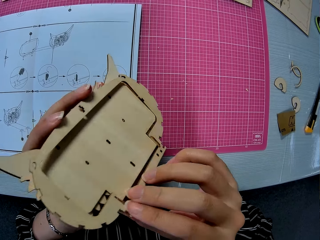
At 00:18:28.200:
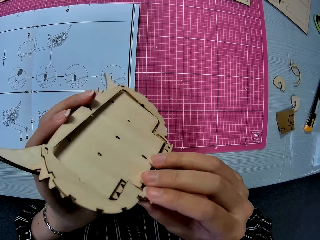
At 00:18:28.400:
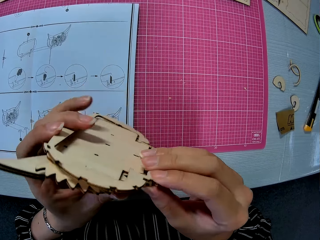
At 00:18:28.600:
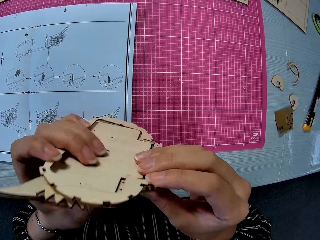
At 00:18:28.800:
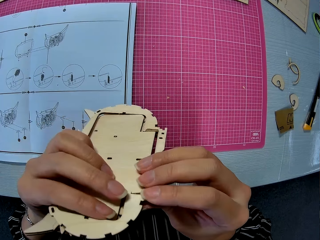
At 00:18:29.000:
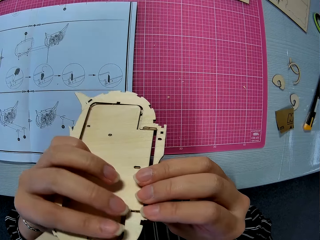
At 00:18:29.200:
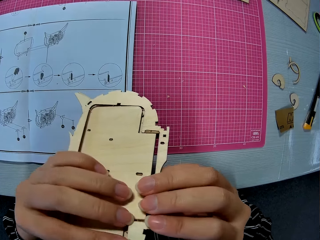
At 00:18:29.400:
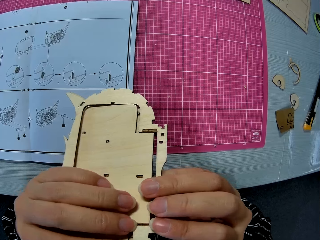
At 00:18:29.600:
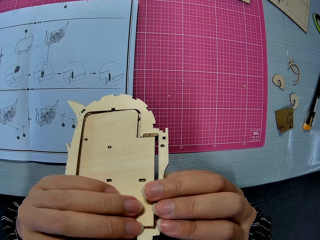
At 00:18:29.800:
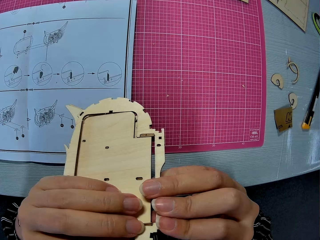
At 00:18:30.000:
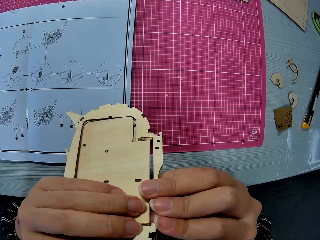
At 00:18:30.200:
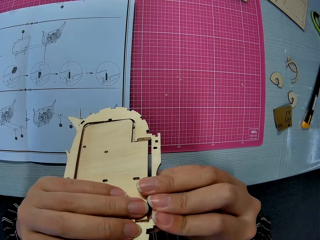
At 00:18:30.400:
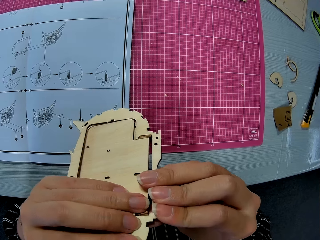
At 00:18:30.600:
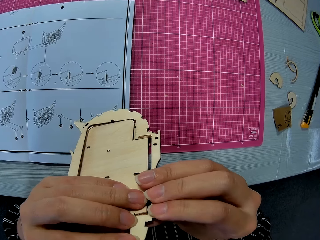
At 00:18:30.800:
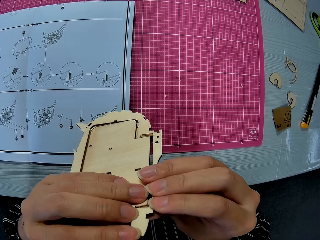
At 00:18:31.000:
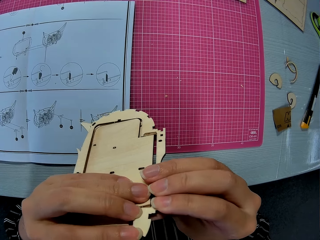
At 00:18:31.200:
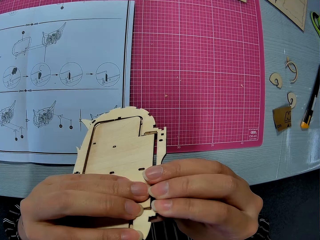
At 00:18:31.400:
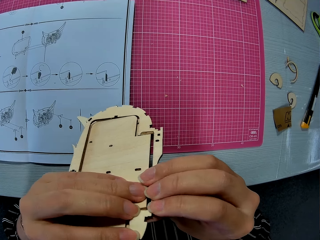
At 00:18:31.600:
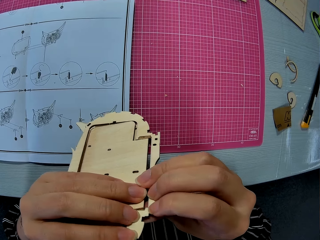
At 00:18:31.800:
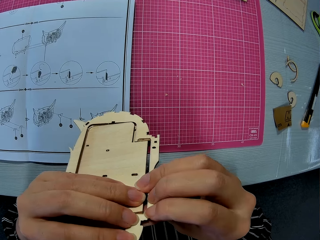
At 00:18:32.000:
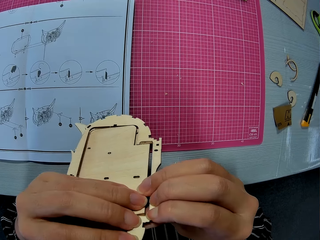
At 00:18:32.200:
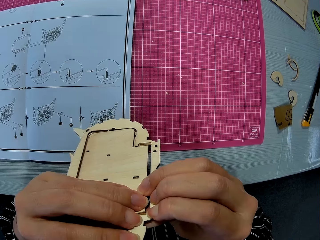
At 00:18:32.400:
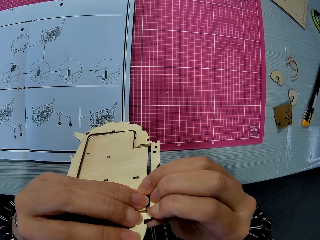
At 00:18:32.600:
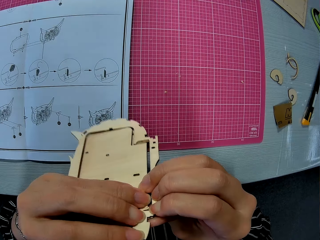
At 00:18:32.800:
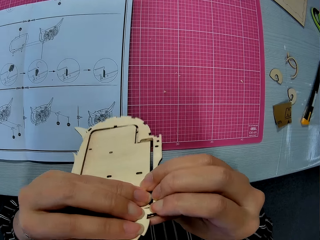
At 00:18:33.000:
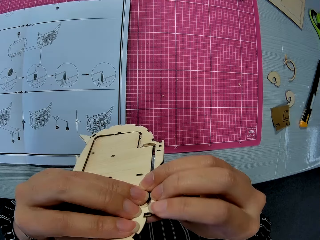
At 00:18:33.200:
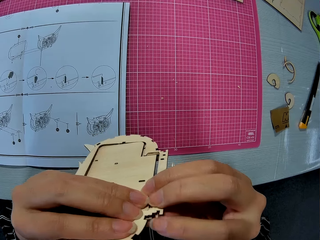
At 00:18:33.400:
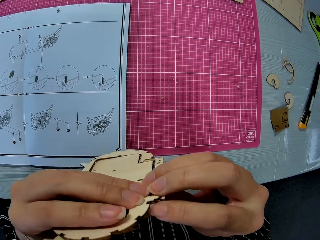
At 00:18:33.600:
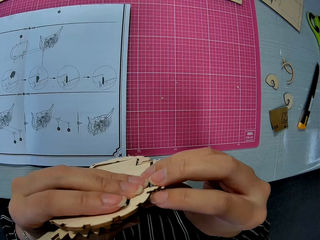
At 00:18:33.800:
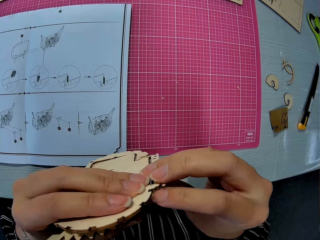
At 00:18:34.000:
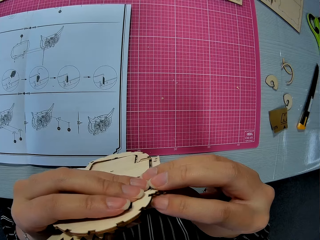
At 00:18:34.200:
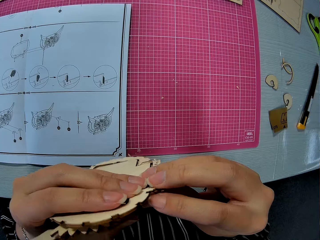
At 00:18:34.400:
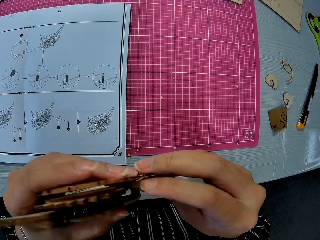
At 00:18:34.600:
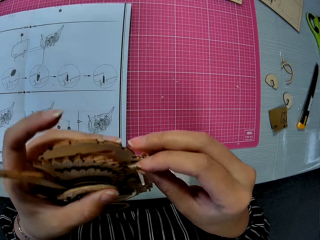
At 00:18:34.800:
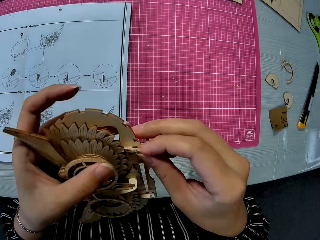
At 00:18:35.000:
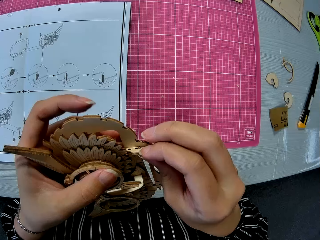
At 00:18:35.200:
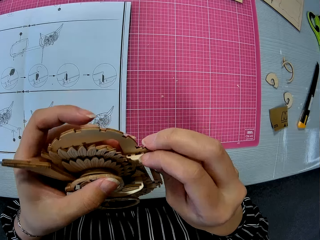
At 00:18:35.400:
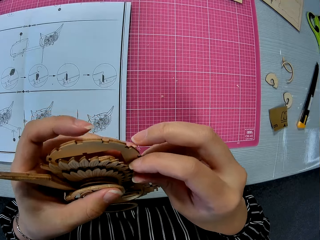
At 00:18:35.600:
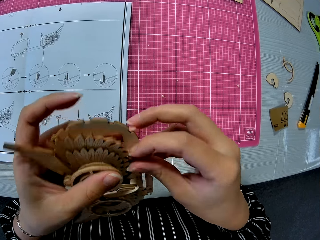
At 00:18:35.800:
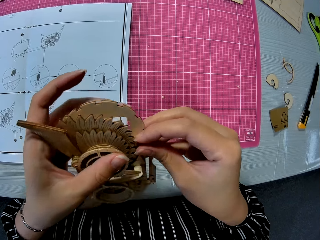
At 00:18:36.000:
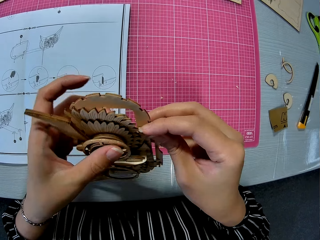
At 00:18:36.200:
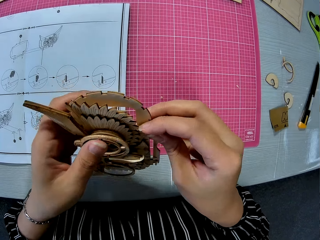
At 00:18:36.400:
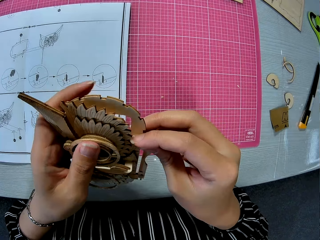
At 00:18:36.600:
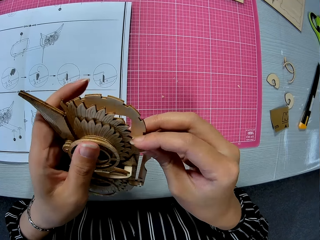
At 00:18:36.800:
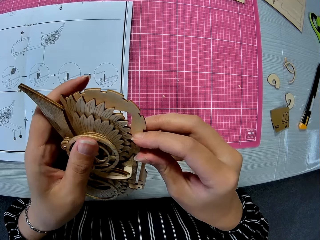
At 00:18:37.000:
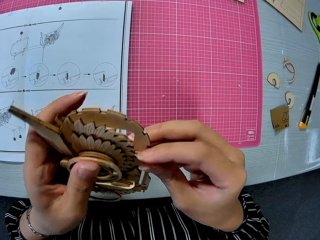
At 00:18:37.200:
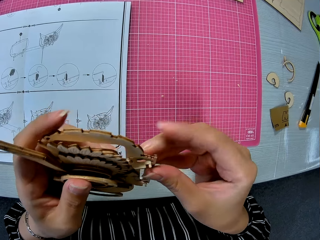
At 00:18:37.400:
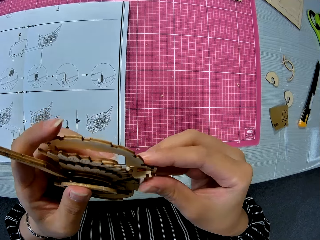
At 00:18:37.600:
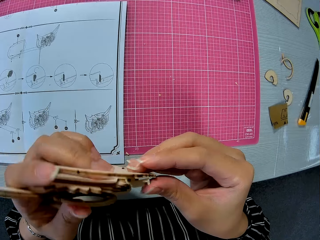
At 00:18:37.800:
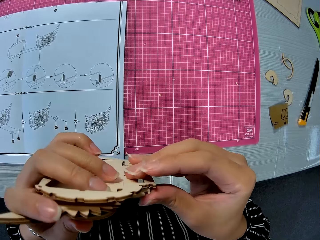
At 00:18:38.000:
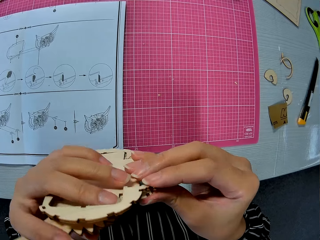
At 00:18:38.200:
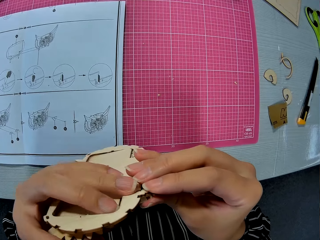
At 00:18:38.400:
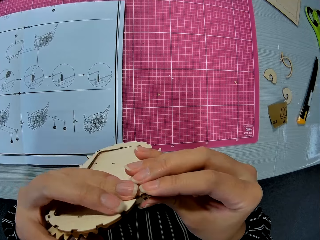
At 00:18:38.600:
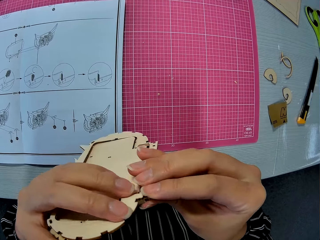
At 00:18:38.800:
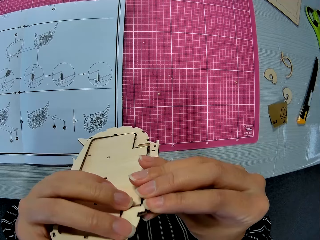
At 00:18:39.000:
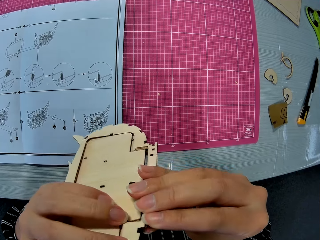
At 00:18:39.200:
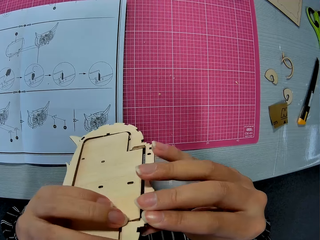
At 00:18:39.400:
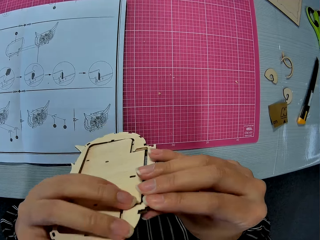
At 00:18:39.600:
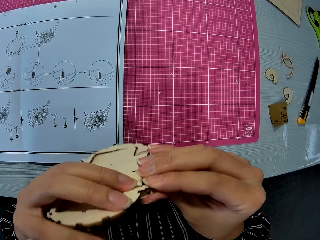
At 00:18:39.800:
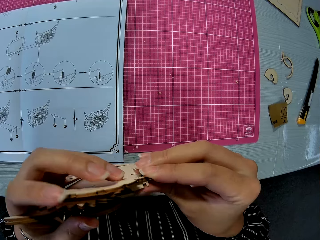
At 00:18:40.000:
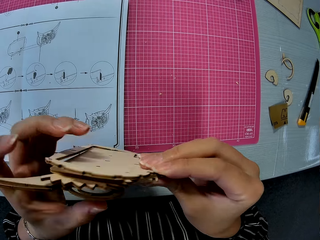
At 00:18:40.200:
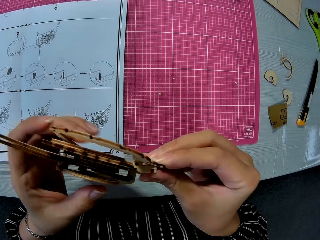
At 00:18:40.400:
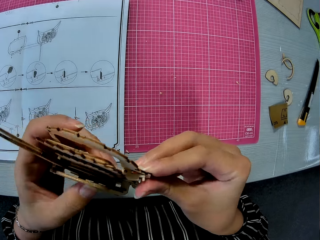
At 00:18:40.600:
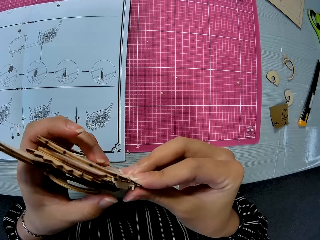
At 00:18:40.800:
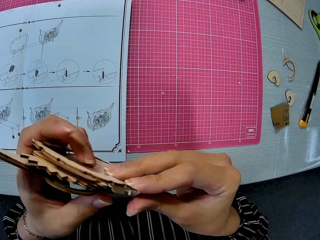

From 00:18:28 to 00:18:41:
The camera wearer turns the laser cut wood craft kit. They fix the laser cut wood craft kit into its frame.

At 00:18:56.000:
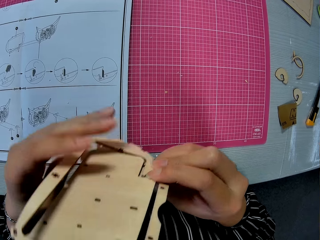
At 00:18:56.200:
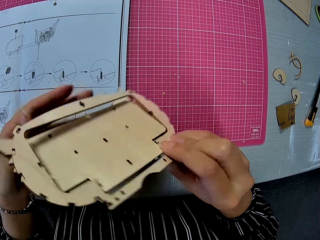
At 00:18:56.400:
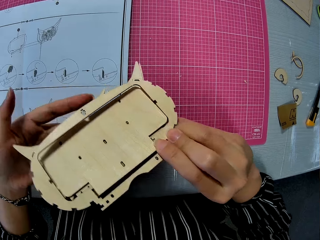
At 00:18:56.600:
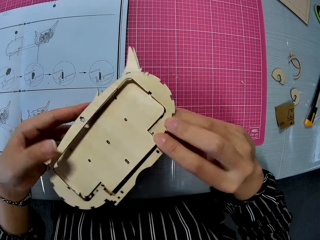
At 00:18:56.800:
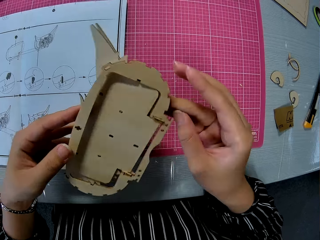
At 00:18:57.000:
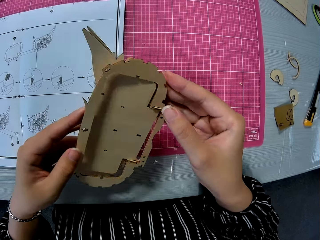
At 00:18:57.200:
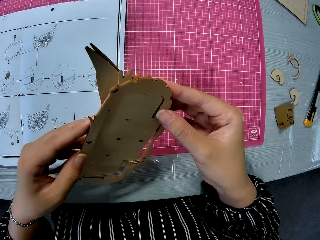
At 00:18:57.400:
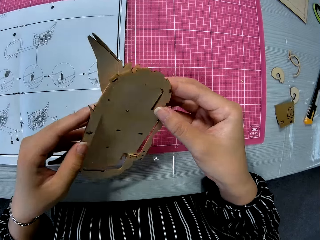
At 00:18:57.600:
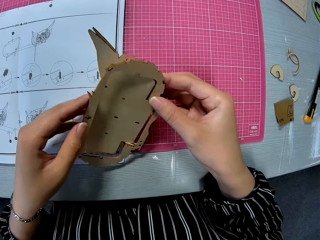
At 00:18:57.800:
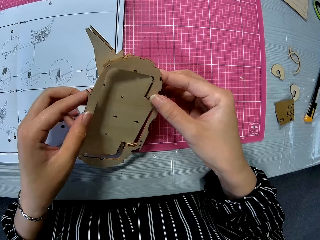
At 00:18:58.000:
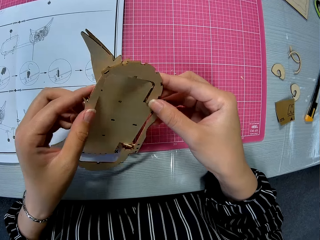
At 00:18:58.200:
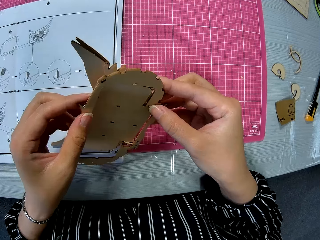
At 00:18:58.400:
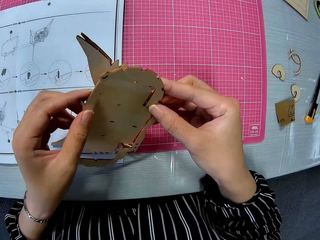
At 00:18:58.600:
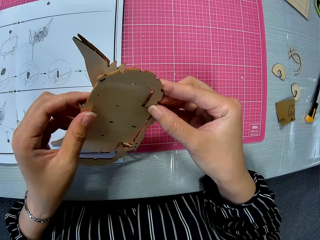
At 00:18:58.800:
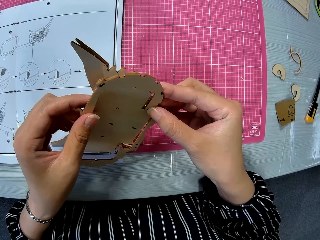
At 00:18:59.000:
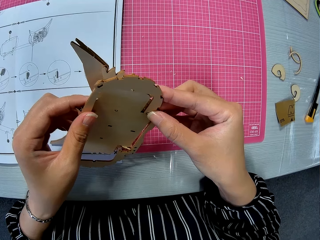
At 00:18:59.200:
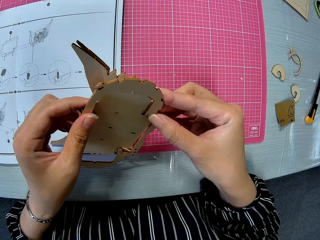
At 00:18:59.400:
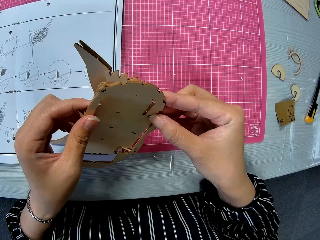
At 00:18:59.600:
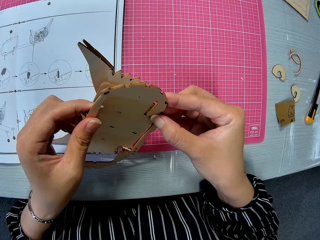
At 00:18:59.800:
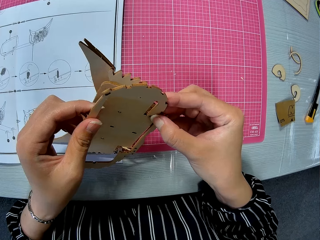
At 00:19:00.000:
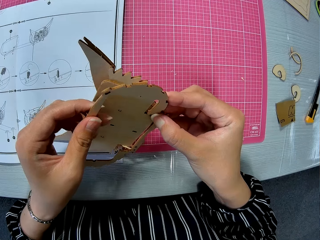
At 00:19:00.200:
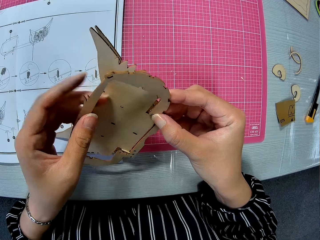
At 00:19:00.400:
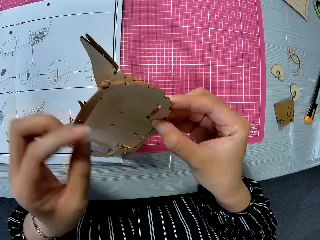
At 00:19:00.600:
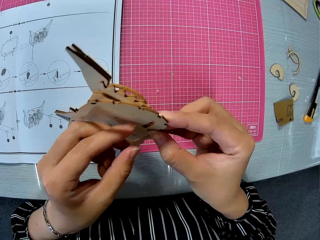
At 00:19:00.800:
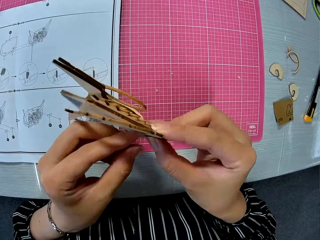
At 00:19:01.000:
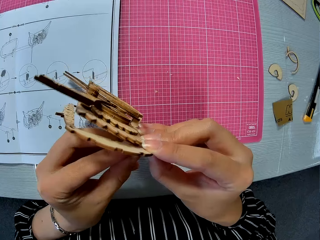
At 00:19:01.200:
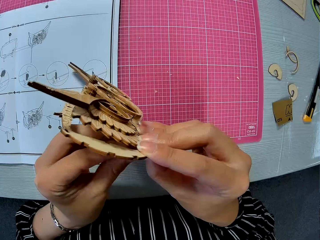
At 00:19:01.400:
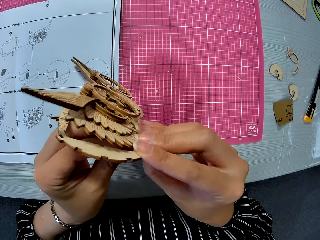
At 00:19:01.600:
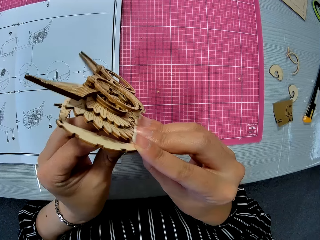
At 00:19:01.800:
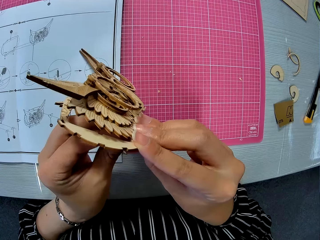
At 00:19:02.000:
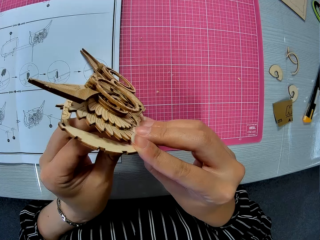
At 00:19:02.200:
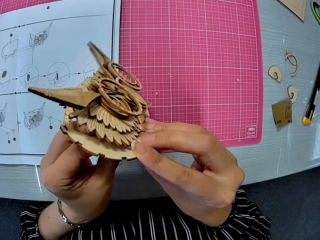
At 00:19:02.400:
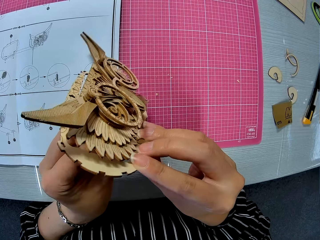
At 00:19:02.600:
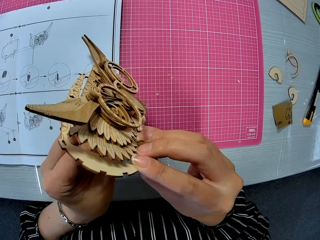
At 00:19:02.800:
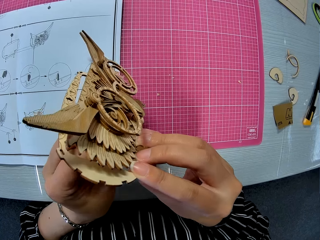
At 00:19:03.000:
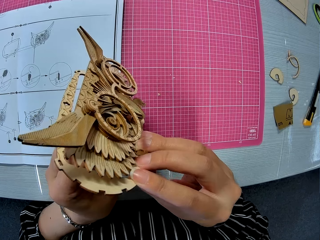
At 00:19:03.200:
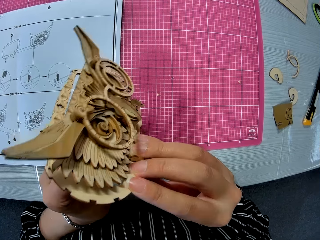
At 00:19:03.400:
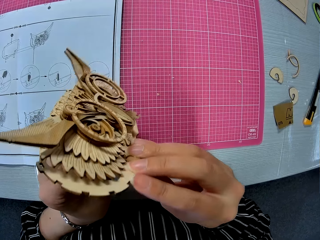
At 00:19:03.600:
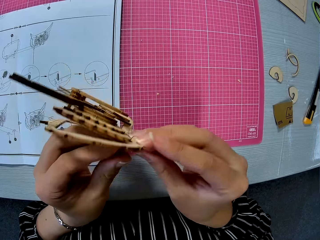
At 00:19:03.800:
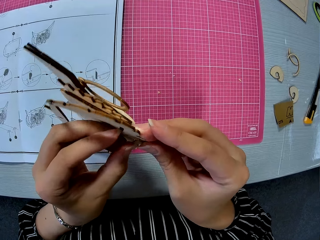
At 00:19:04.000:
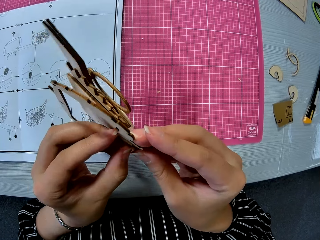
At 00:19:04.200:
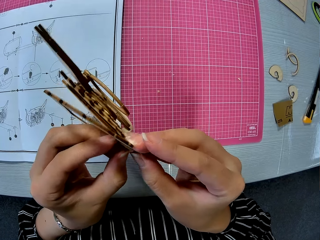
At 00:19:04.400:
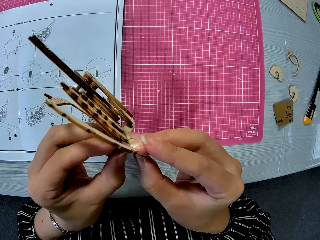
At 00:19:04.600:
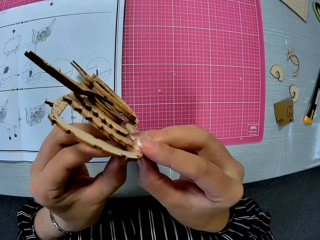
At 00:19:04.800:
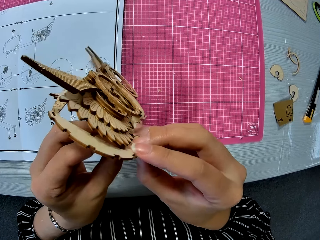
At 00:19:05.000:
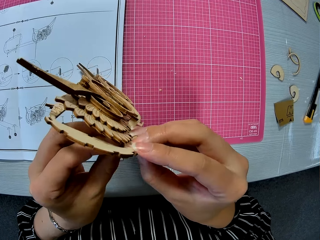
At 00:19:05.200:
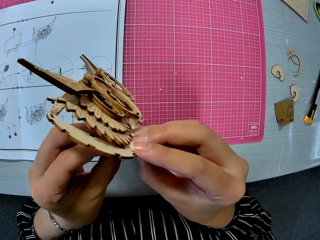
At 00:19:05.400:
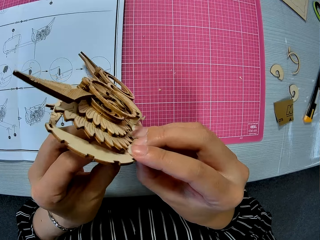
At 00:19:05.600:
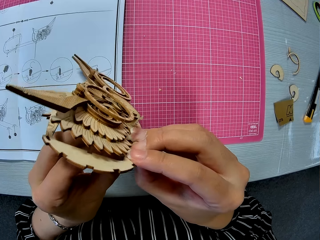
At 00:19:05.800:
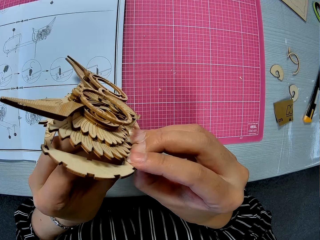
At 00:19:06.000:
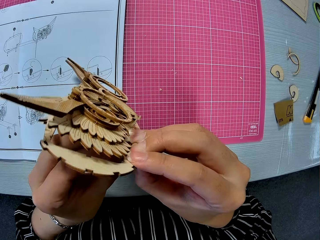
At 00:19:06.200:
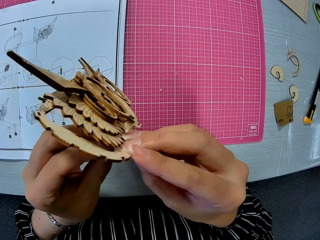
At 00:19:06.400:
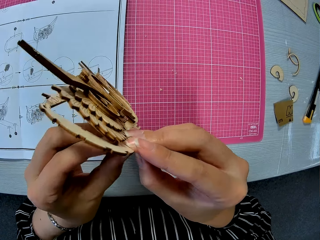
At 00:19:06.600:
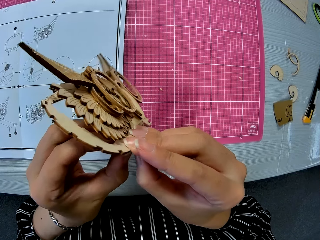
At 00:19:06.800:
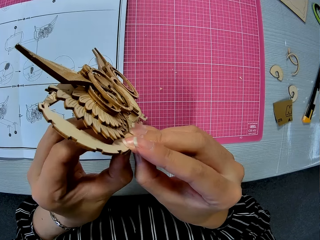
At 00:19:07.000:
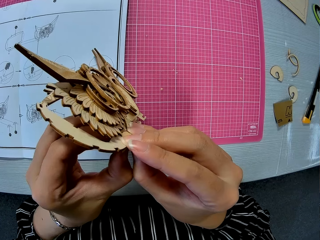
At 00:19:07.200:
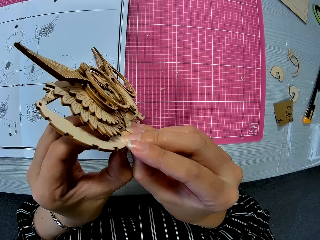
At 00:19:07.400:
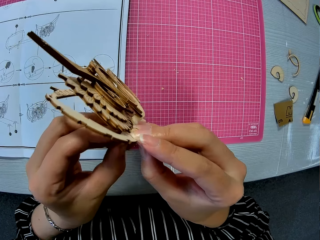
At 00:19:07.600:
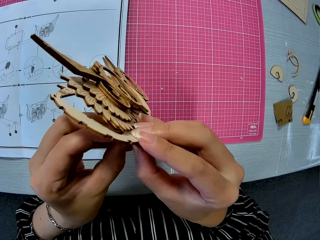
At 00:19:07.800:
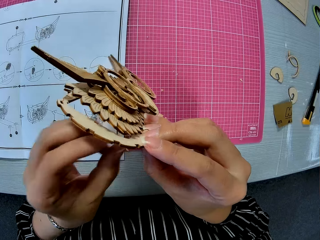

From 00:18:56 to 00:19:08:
The camera wearer places the laser cut wood craft kit on the cutting mat. They fix the laser cut wood craft kit into its frame.